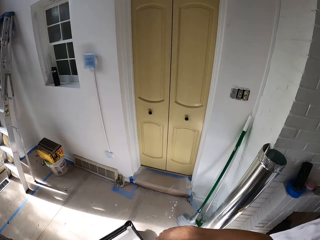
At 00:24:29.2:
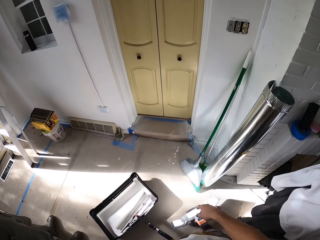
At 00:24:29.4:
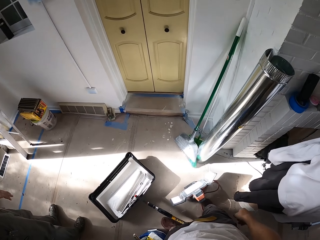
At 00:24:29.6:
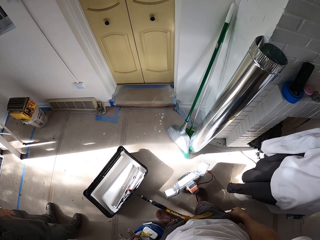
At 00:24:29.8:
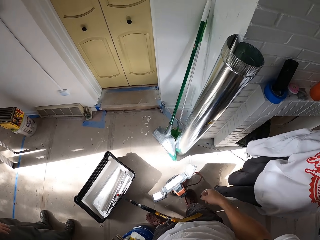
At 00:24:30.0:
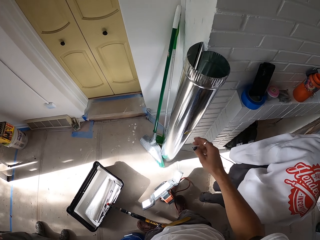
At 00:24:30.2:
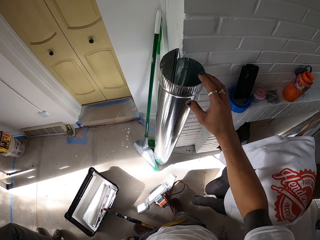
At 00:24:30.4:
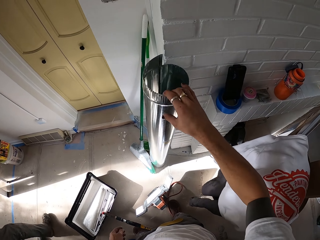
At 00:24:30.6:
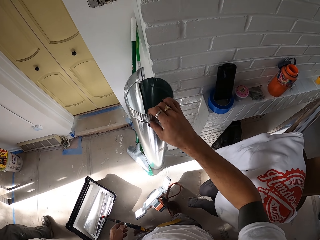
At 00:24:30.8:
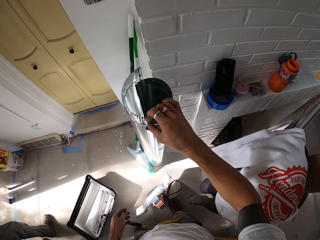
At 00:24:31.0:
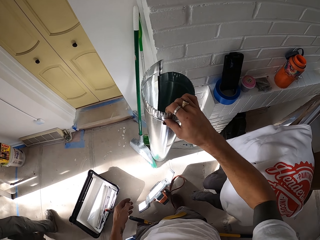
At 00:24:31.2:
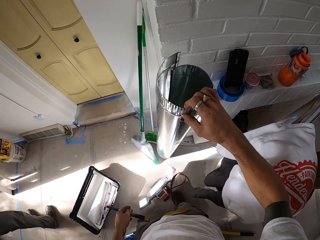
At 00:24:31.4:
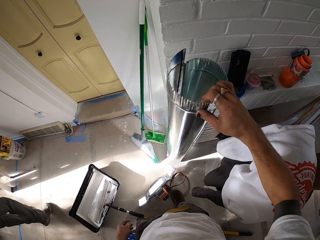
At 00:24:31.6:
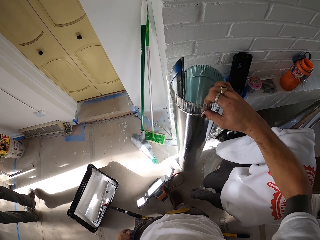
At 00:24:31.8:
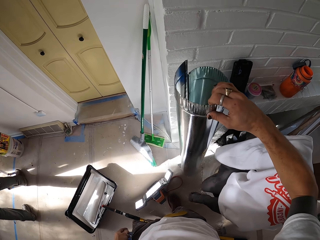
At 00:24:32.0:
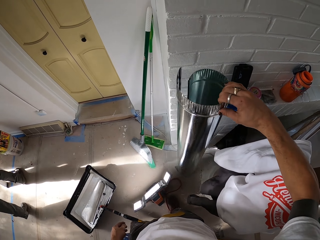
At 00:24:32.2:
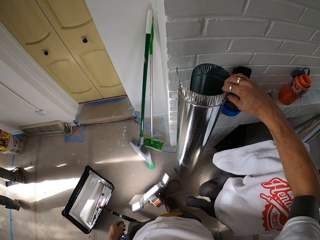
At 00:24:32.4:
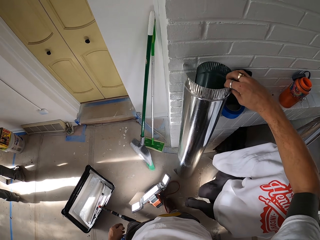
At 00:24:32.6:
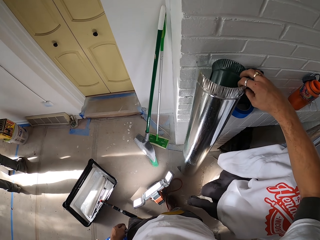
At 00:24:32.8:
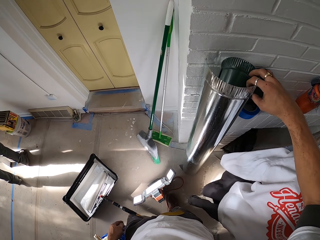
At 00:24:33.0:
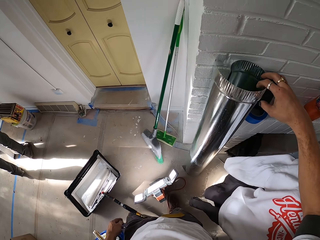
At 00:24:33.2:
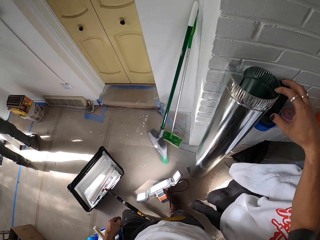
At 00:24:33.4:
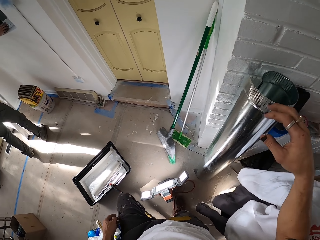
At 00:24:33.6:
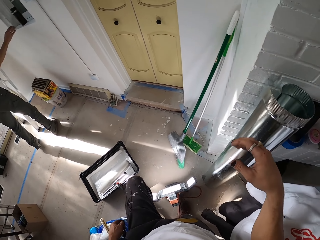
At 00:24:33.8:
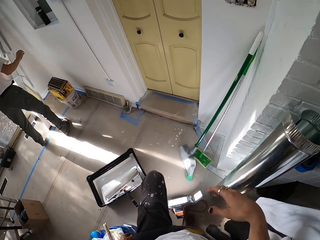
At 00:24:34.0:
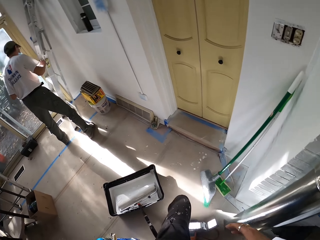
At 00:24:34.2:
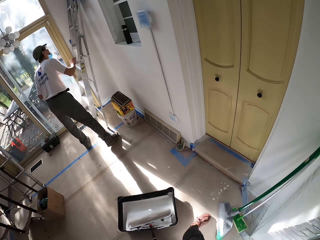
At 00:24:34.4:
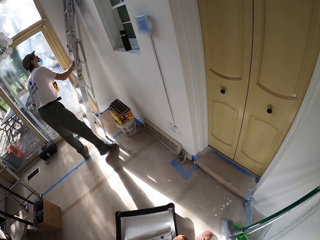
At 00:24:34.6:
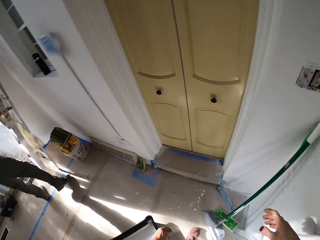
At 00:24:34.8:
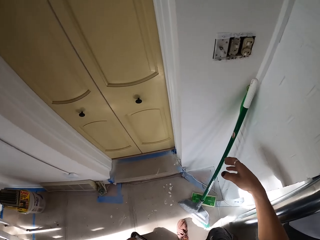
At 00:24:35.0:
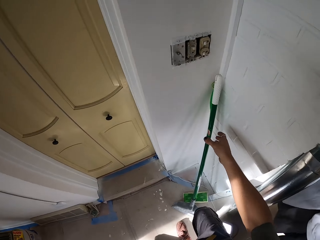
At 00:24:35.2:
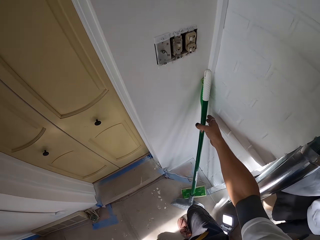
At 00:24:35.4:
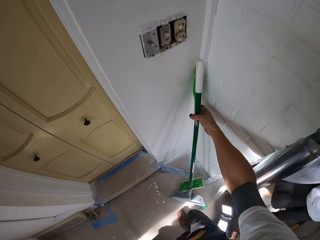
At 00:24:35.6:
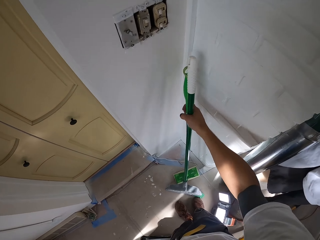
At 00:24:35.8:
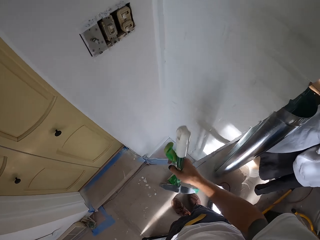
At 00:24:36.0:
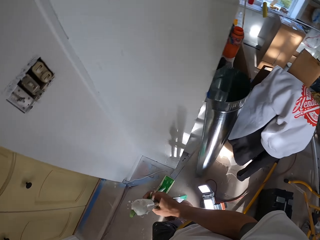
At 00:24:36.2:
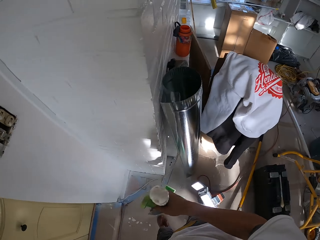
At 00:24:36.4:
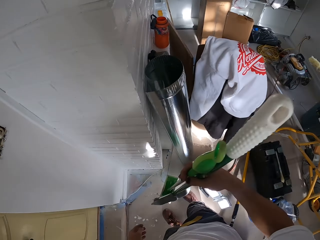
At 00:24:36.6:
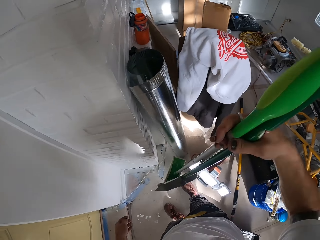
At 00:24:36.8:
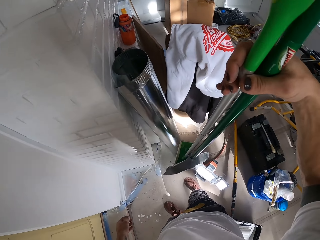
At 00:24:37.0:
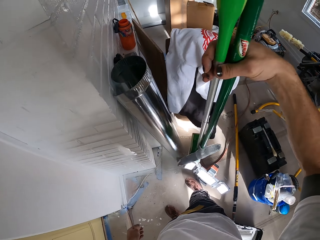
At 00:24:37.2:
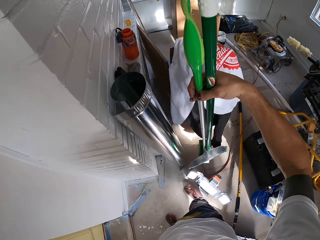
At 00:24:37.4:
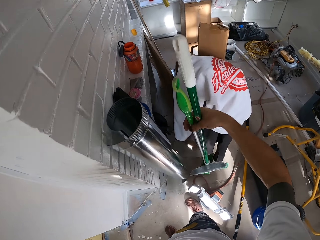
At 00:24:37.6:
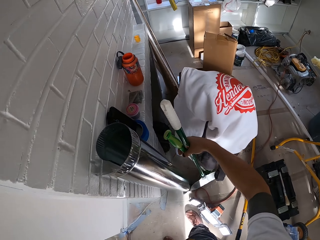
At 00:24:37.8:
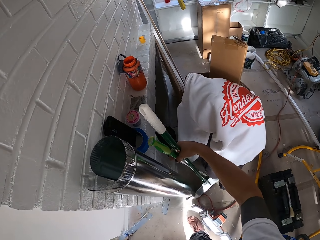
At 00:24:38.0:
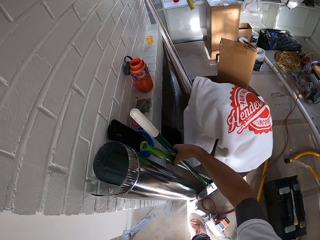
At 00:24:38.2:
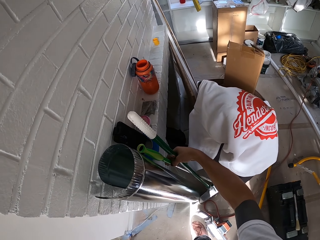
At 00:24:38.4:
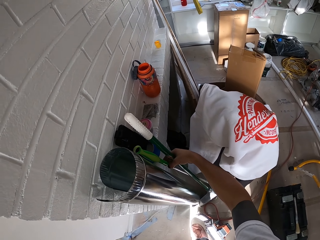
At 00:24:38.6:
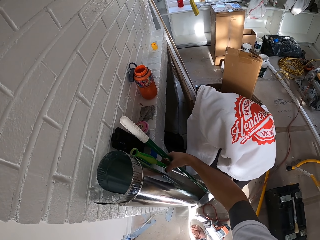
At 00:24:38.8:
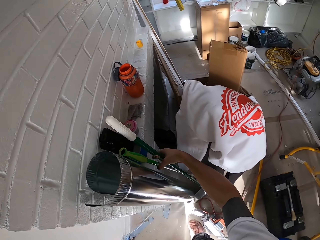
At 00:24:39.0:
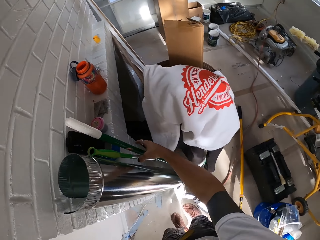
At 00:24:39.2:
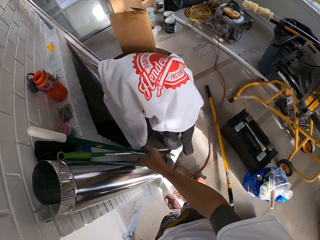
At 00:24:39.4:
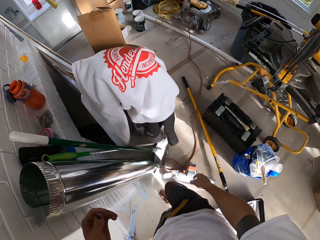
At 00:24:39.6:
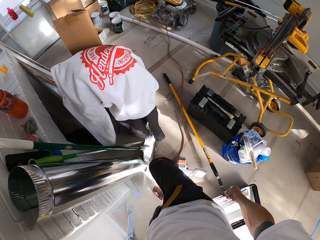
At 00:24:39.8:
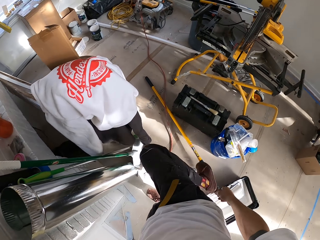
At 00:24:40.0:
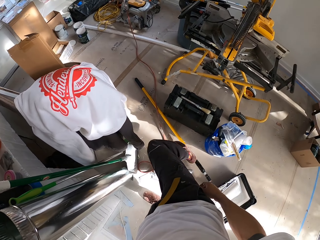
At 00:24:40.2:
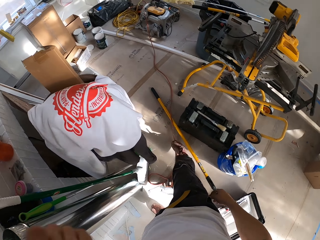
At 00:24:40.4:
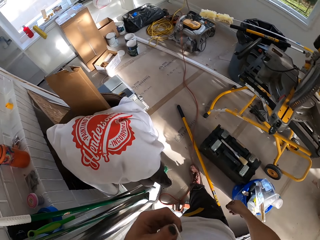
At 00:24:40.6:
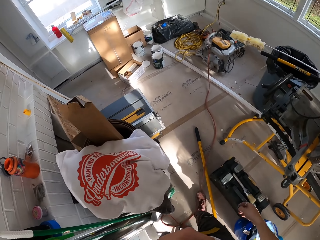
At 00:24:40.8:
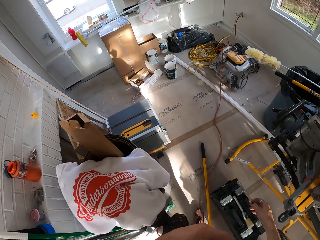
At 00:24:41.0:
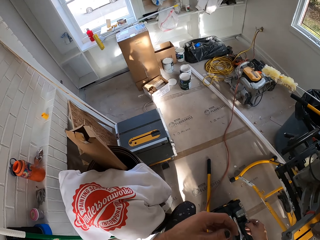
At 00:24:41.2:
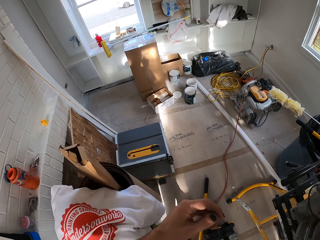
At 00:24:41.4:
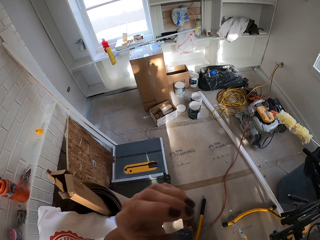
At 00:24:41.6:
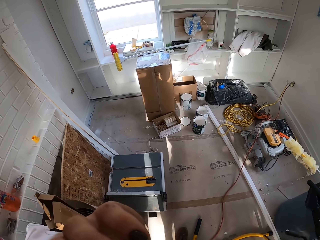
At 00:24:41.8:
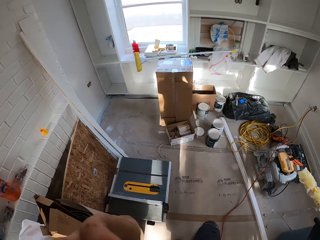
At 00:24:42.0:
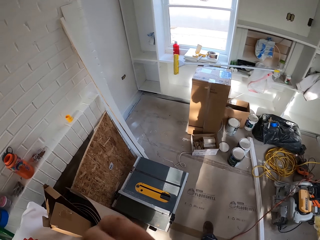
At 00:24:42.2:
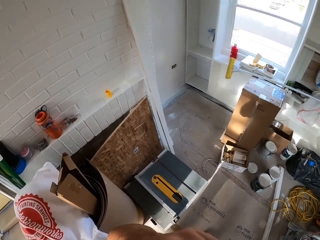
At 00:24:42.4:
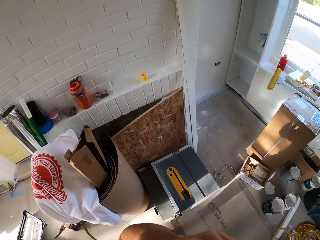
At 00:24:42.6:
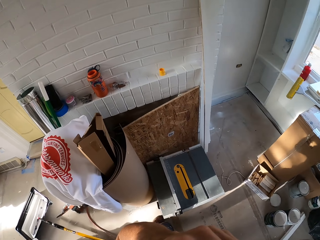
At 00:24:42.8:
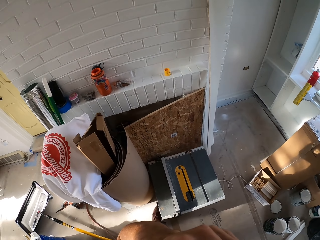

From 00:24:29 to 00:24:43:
The camera wearer picks a metal from the wall. They hold something. They look around the room. They pick up a brush. They pick up the paint roller. They drop the paint roller. They put the brush down. They move in the room.

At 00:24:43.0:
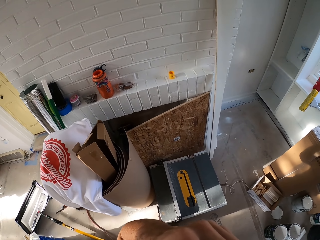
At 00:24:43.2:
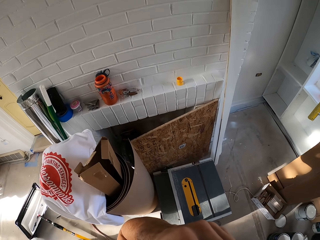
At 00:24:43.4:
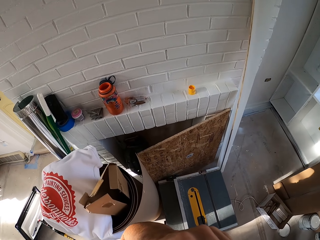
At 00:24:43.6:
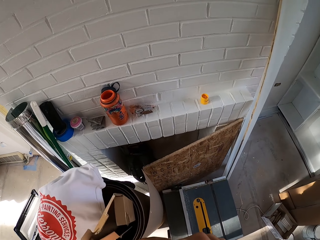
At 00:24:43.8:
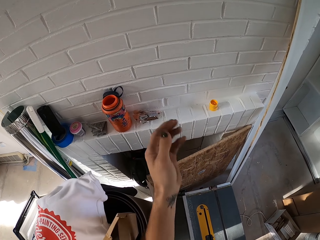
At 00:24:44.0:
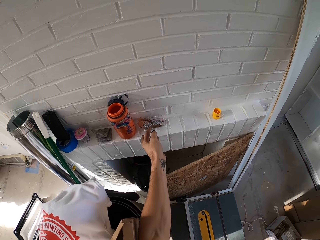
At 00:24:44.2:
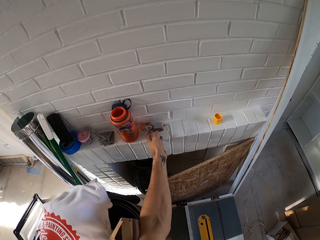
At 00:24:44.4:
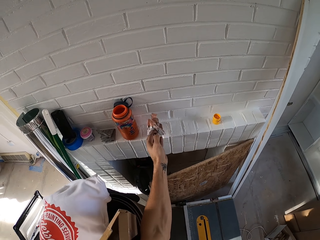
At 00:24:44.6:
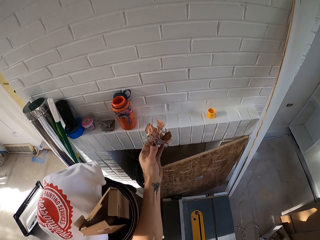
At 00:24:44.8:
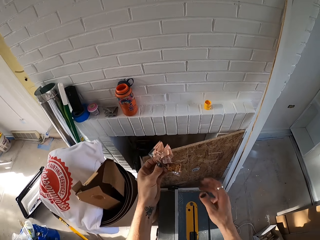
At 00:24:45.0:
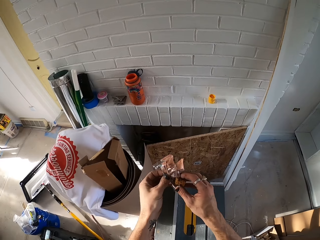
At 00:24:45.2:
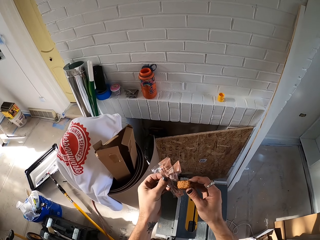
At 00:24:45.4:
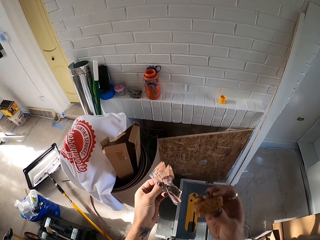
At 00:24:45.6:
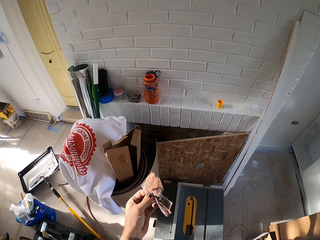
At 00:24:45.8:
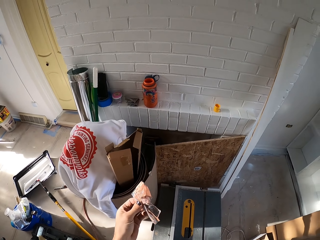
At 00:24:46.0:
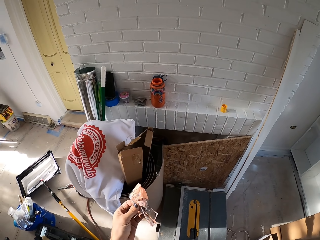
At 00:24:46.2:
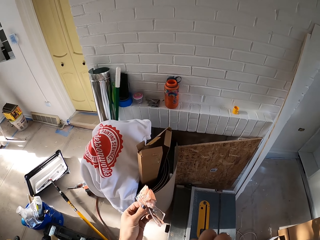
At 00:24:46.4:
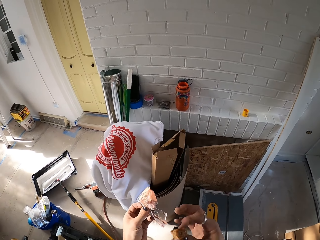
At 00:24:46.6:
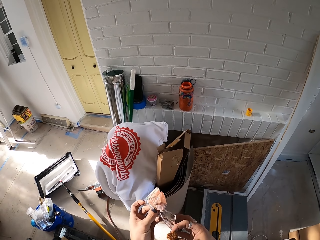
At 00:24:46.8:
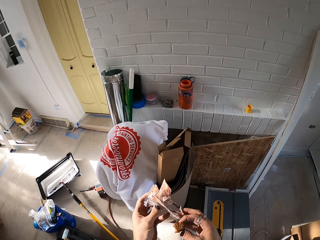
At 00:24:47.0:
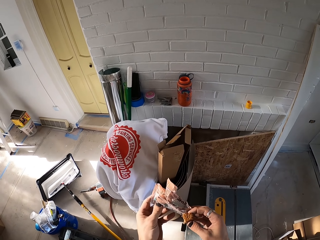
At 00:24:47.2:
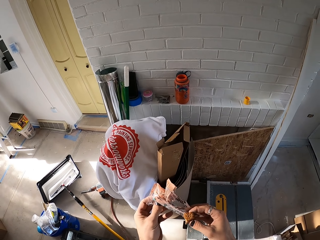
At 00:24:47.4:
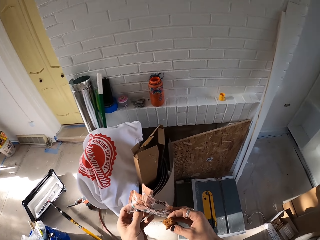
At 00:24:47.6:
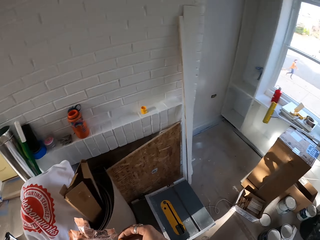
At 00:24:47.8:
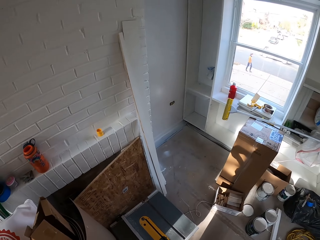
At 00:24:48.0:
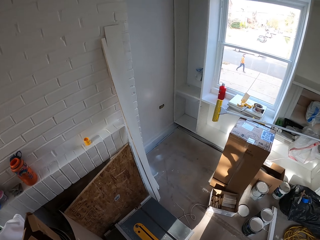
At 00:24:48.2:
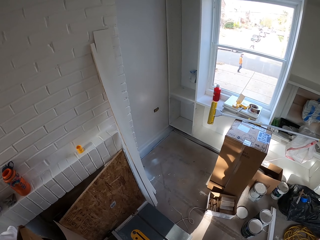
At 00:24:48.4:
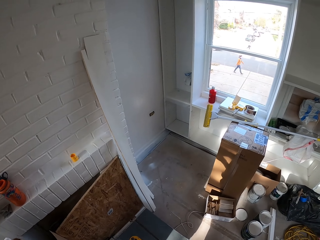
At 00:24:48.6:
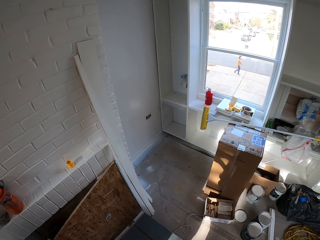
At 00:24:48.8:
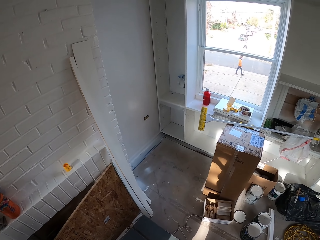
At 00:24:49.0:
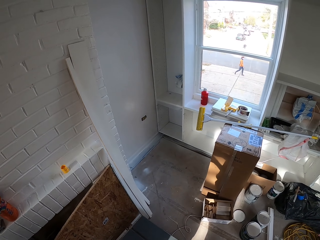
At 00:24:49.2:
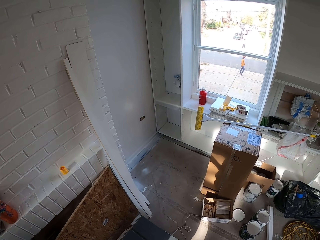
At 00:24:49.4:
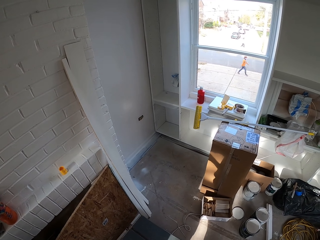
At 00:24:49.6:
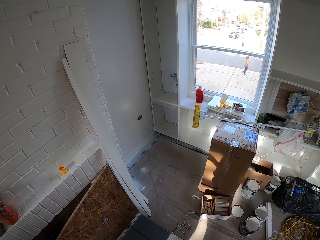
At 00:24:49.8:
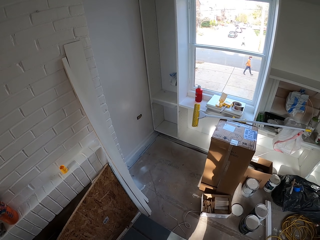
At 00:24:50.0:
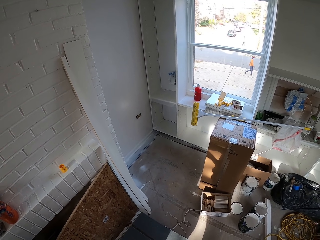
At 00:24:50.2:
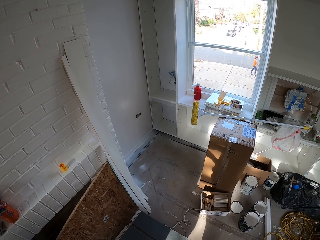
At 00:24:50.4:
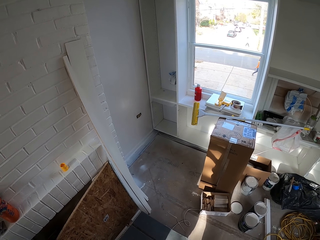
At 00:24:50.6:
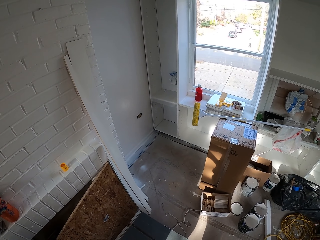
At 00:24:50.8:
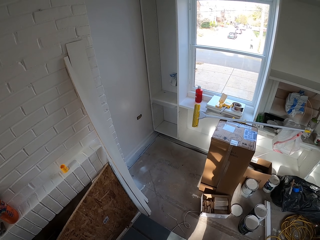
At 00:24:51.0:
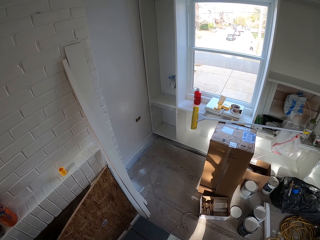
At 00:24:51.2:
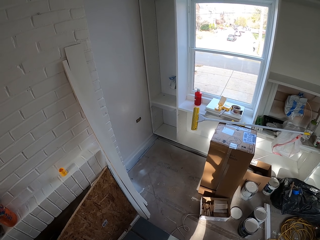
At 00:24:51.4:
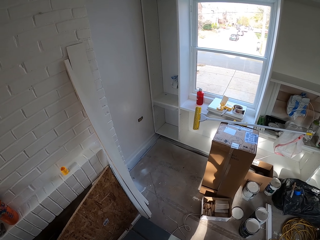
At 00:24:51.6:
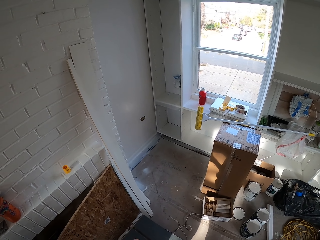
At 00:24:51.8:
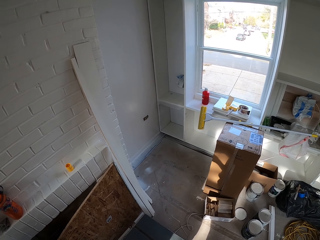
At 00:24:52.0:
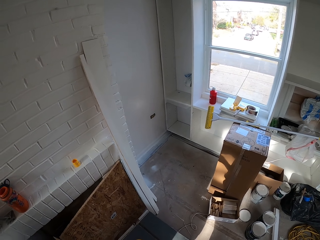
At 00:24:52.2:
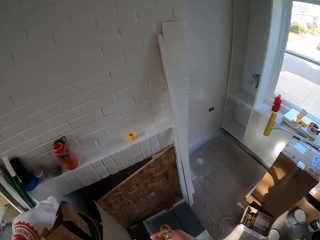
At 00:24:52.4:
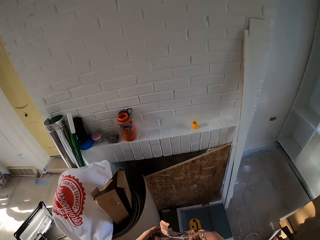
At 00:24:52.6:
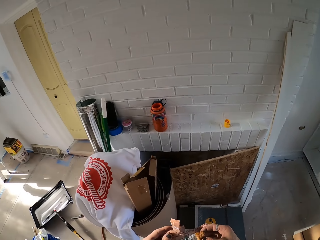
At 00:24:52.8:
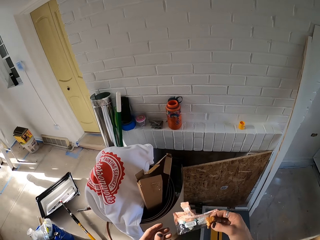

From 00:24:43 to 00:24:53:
The camera wearer picks up a packet of biscuits. They pick a biscuit from the packet and eat the biscuit. They look around the room.
